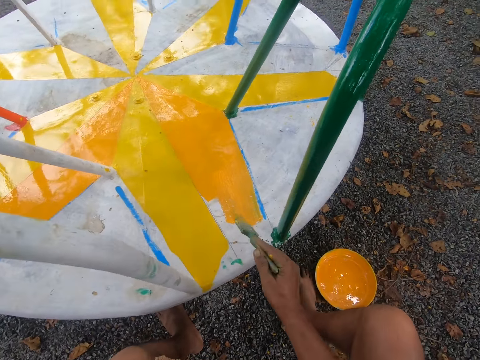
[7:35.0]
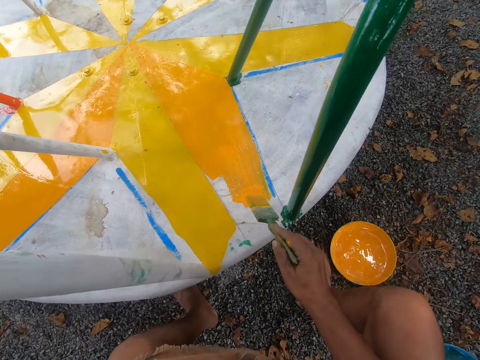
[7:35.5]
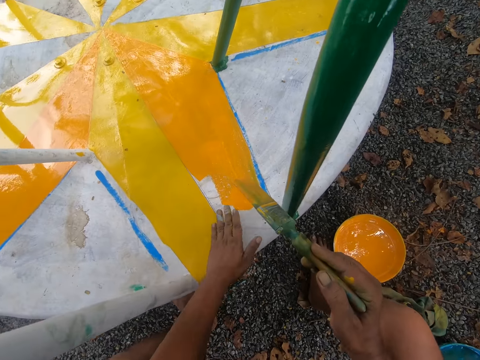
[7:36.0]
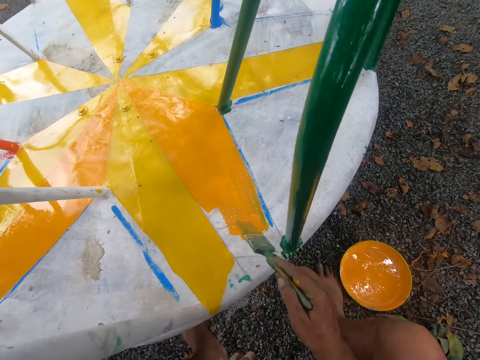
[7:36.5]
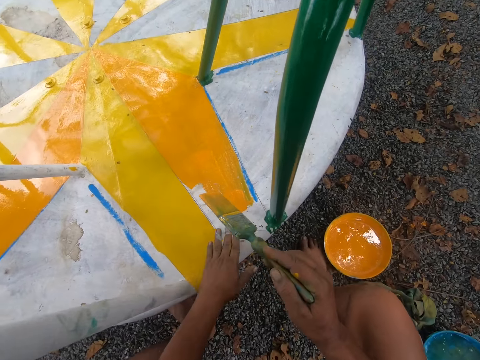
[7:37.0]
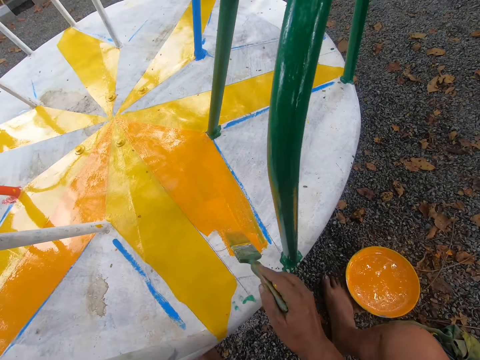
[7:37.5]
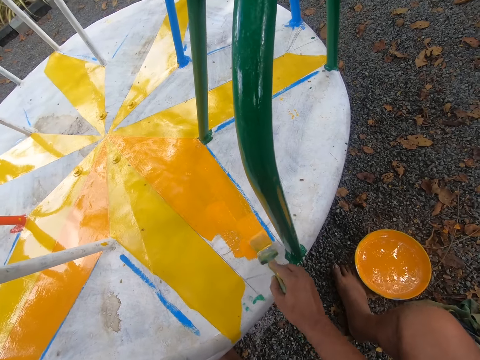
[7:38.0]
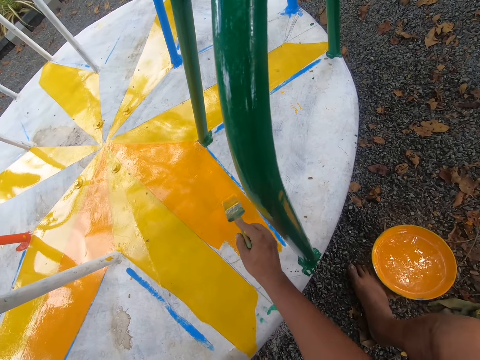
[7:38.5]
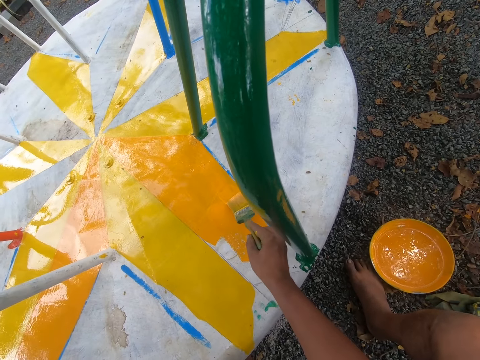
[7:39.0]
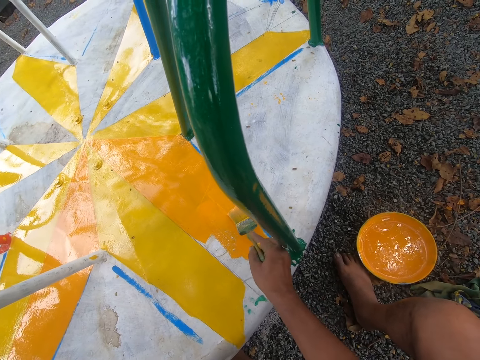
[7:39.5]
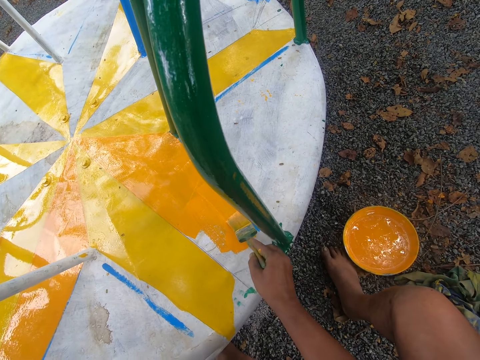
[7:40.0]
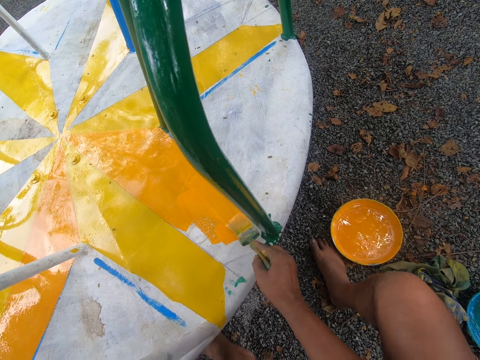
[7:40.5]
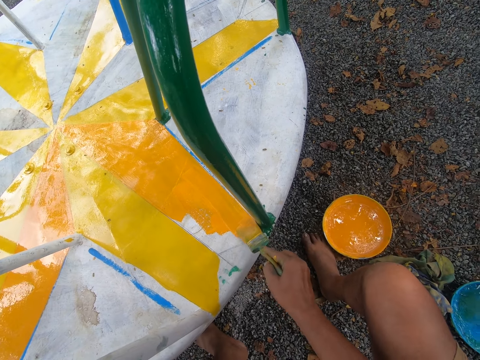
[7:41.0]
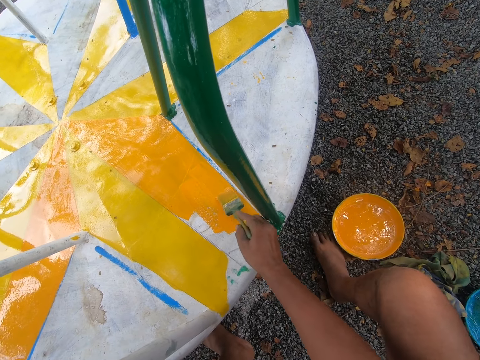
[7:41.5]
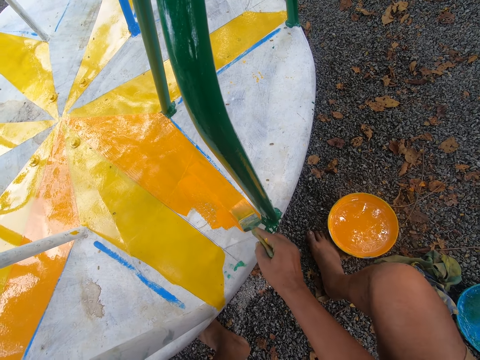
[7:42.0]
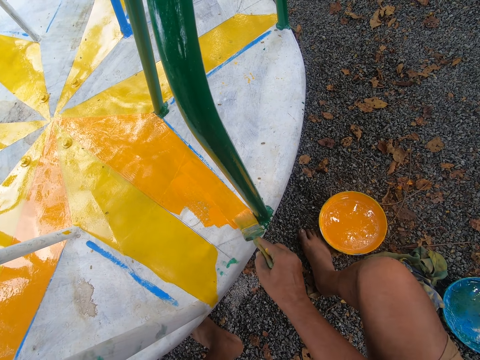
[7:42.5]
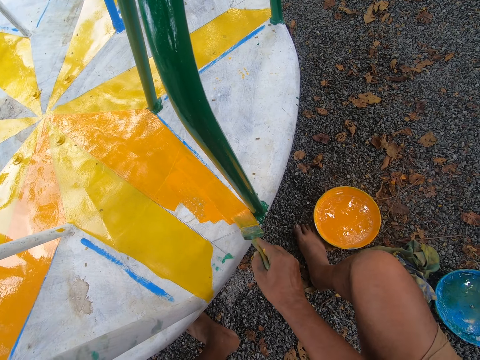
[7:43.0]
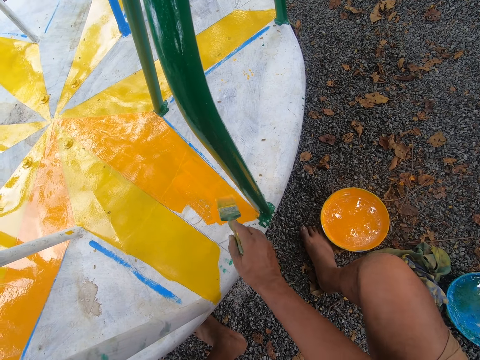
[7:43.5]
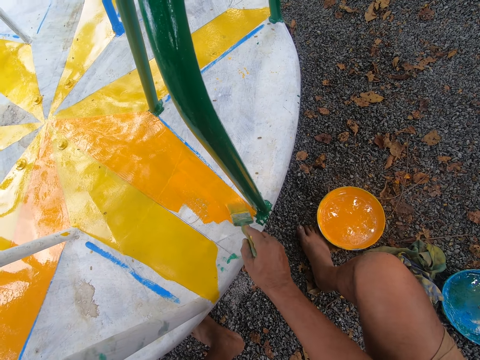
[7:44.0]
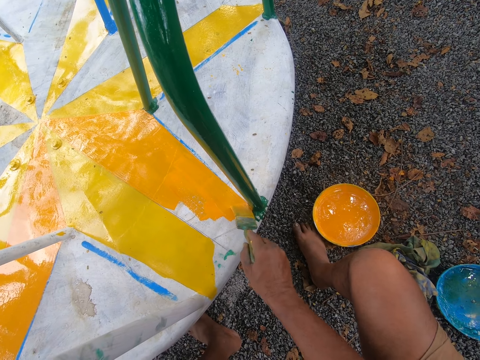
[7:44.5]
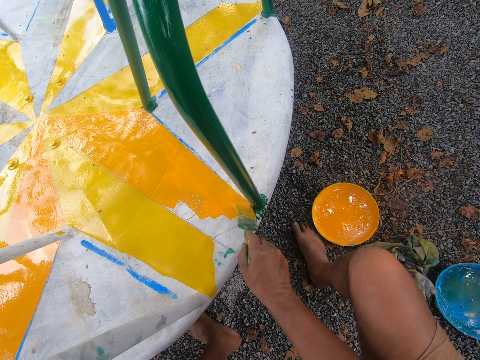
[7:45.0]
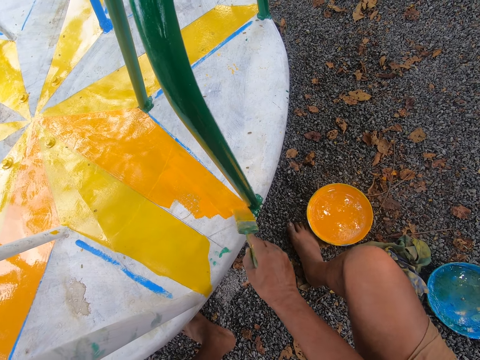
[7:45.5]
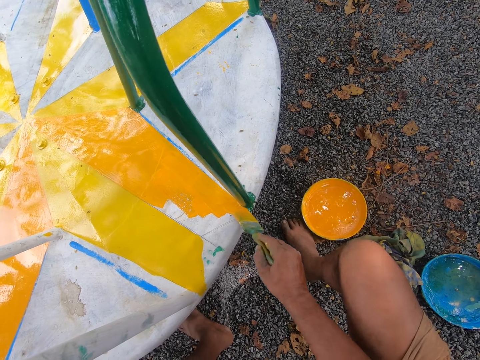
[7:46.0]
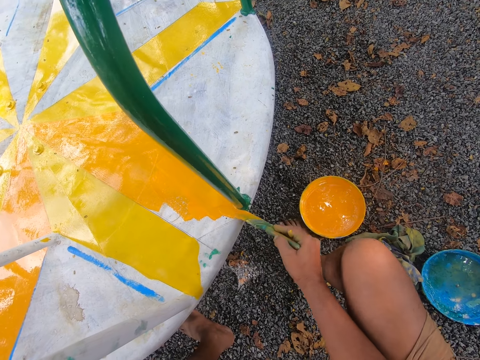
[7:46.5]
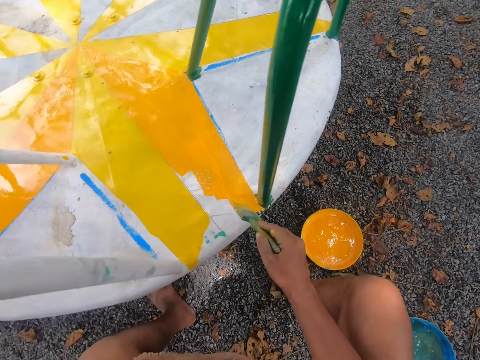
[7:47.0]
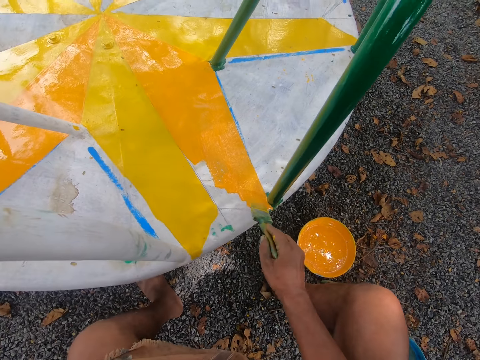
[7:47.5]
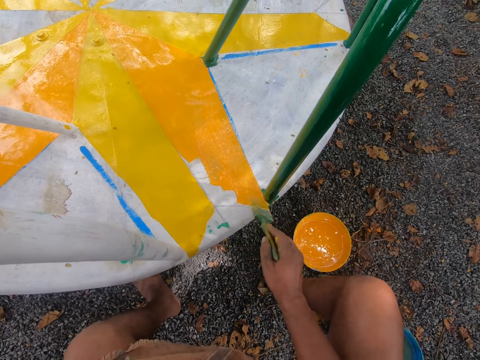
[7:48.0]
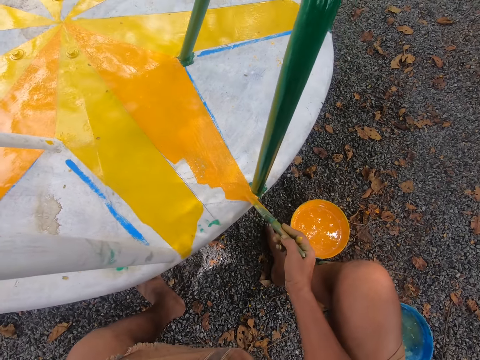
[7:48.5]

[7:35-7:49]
The camera wearer paints a metal surface with a paint brush in his right hand. He wipes off dirt from the metal surface with his left hand. He paints the metal surface with the paint brush in his right hand.

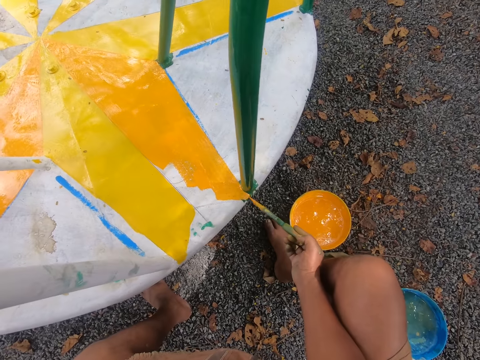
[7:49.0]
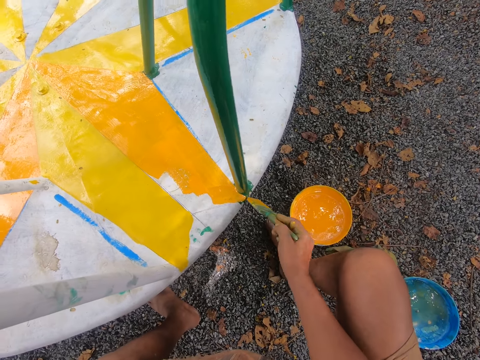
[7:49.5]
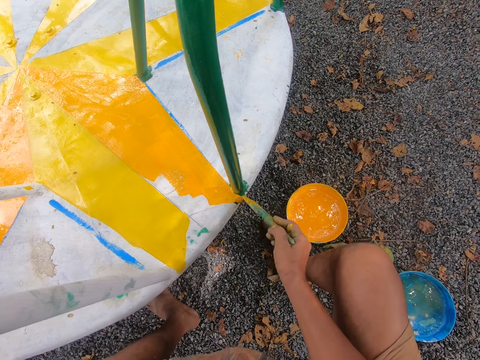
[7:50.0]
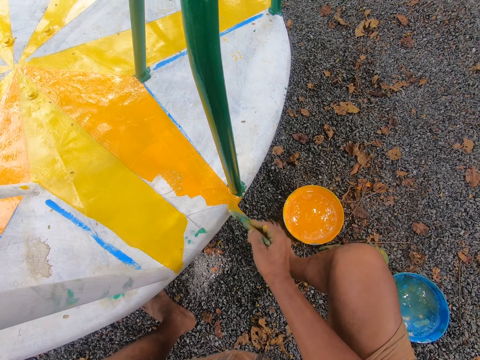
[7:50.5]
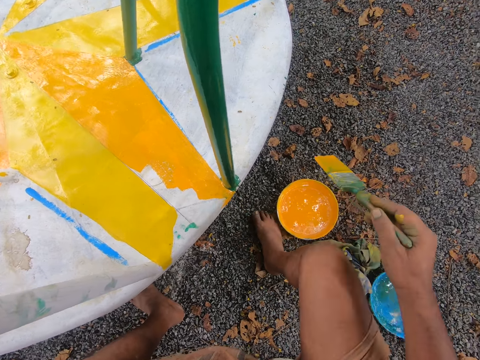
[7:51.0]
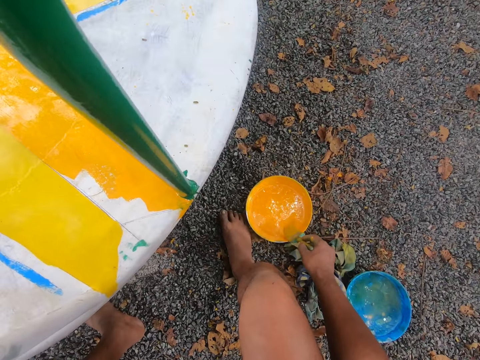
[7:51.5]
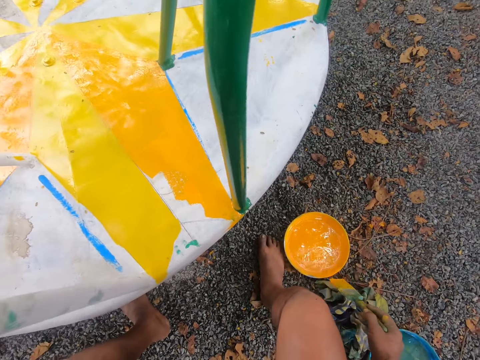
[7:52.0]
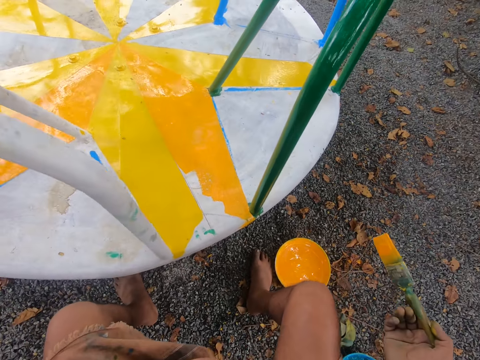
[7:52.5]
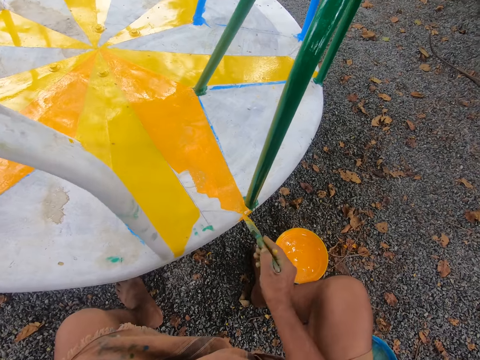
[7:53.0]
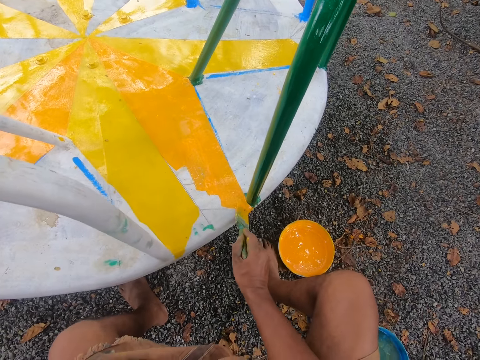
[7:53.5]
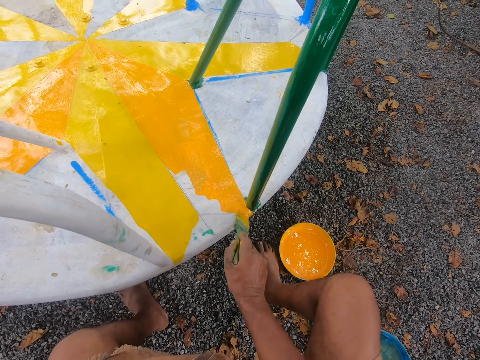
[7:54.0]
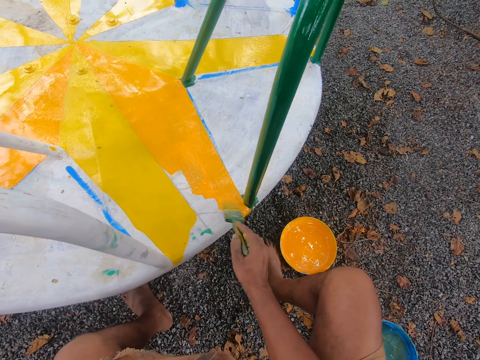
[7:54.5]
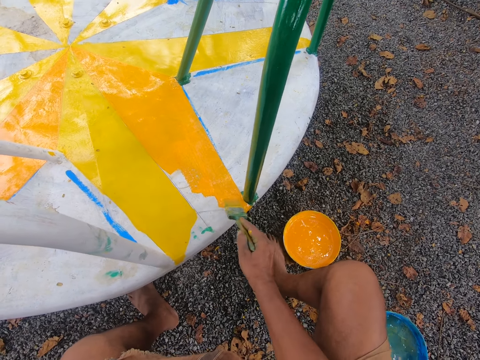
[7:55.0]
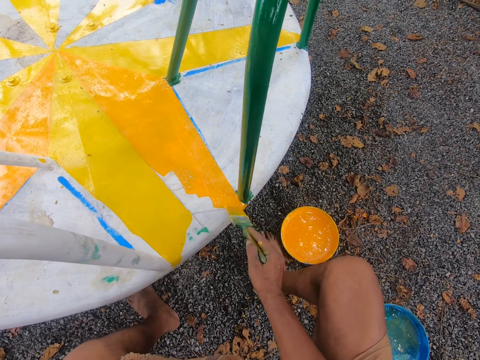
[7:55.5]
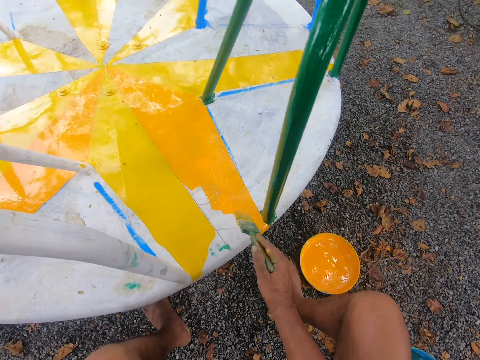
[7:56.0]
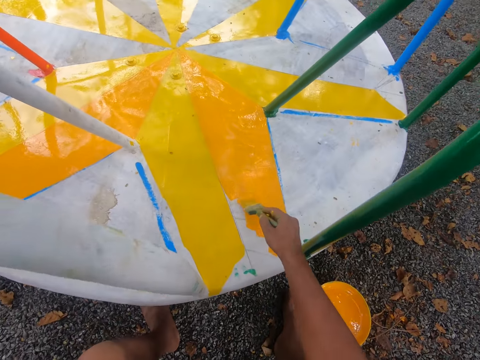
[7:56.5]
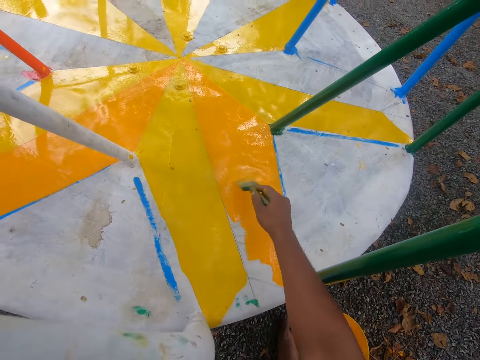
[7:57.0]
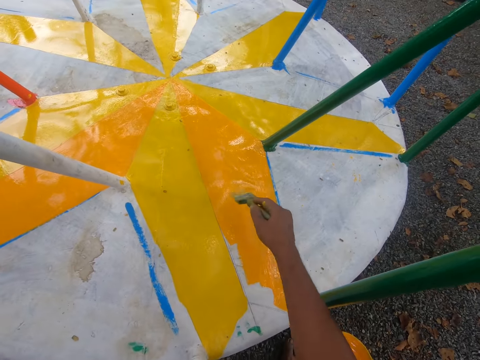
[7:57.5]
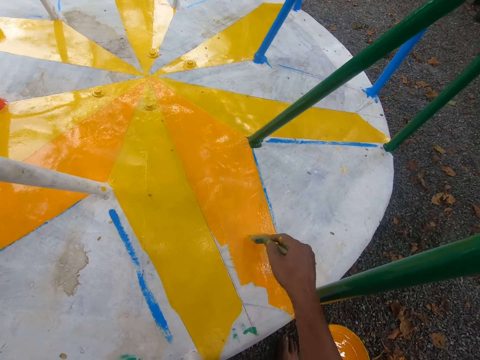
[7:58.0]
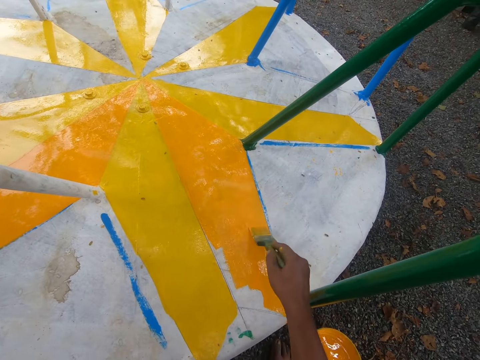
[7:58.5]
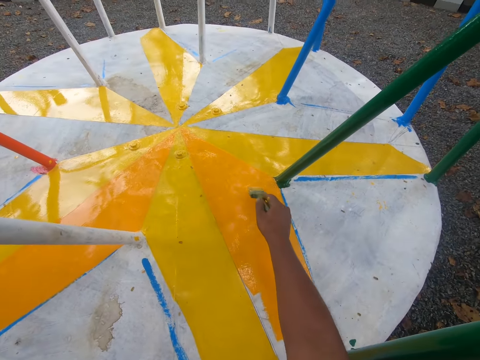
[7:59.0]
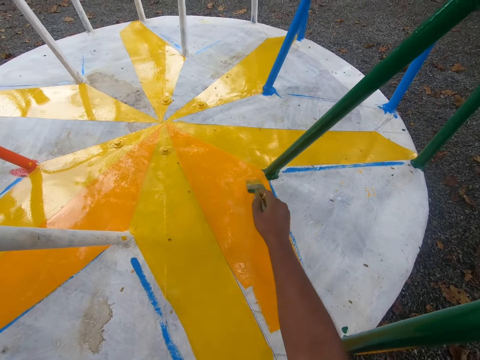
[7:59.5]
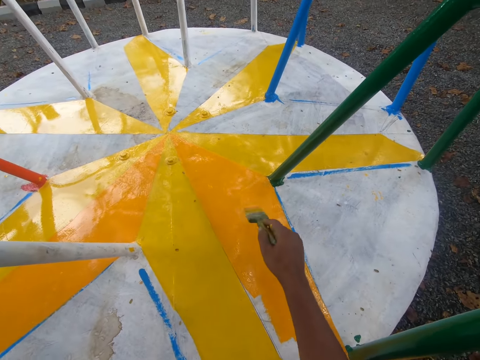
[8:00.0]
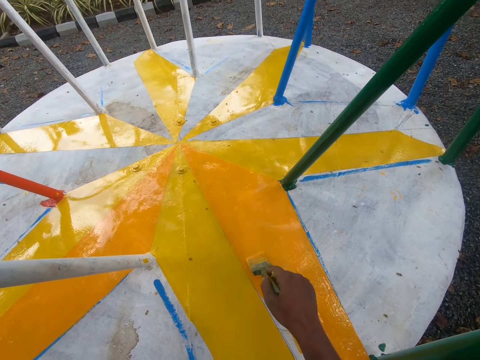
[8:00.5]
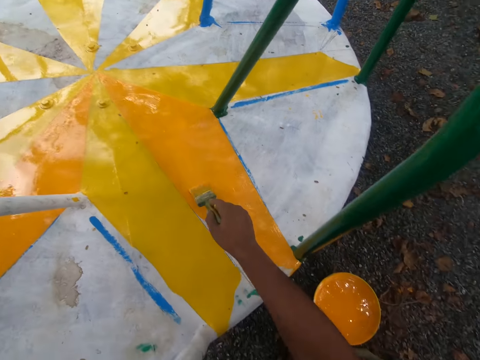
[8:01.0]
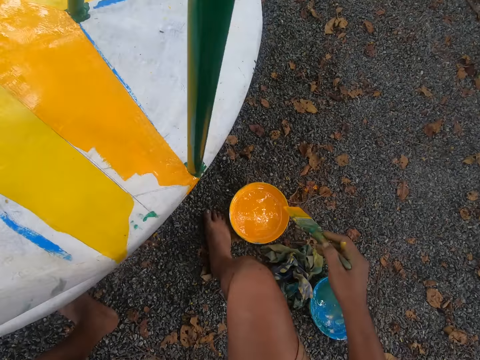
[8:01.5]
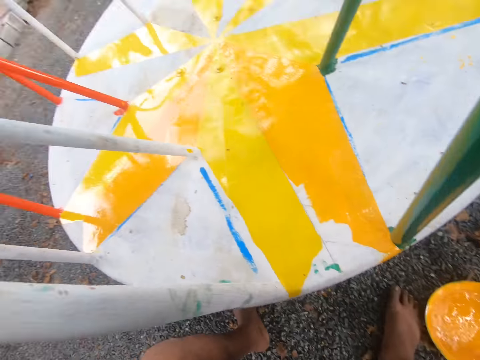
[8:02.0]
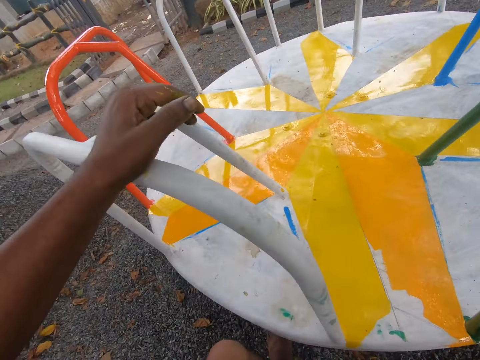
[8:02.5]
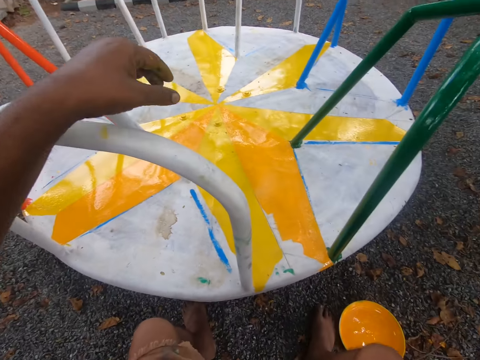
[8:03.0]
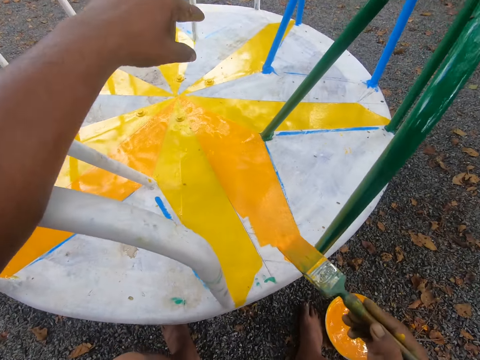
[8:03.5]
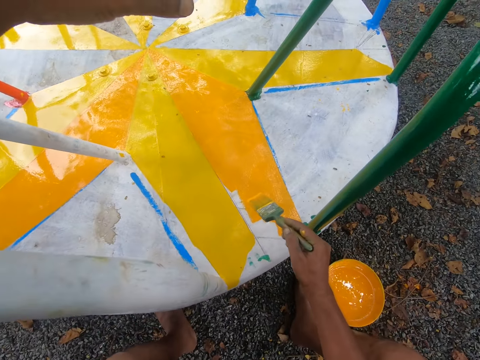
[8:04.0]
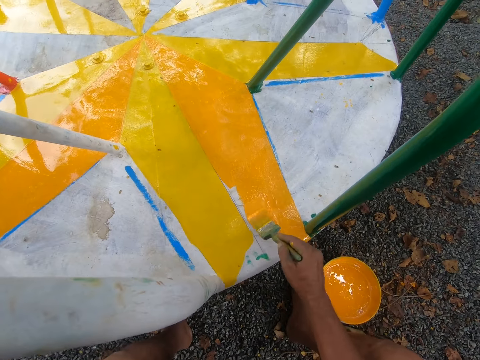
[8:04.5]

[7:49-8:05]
The camera wearer dips the paint brush into a container filled with paint. He paints a metal surface or merry go round with the paint brush in his right hand. He dips the paint brush into the container filled with paint. He inspects the merry go round.
